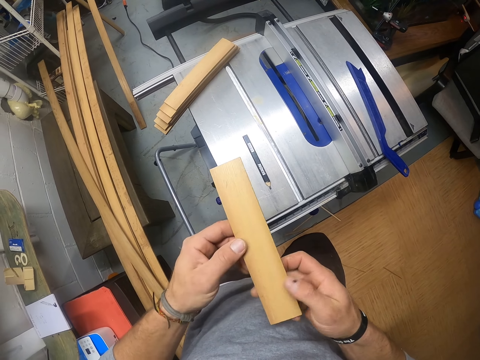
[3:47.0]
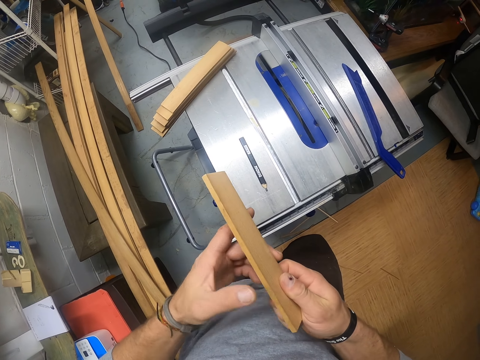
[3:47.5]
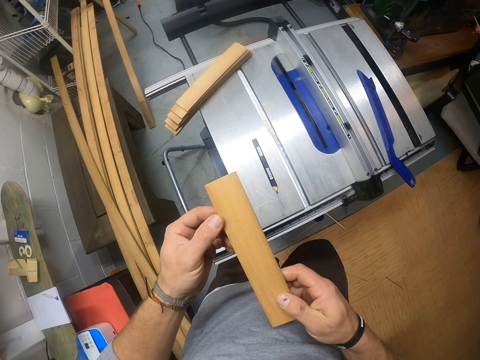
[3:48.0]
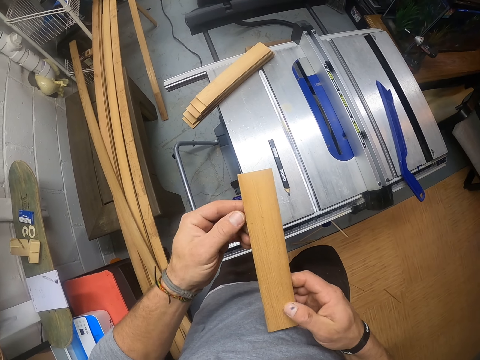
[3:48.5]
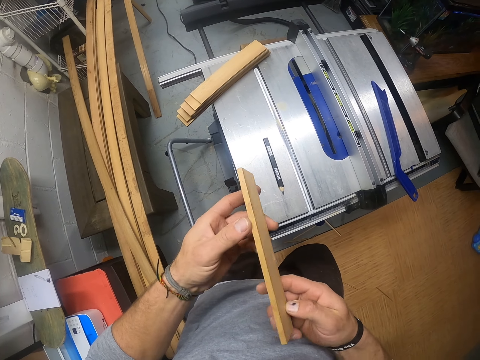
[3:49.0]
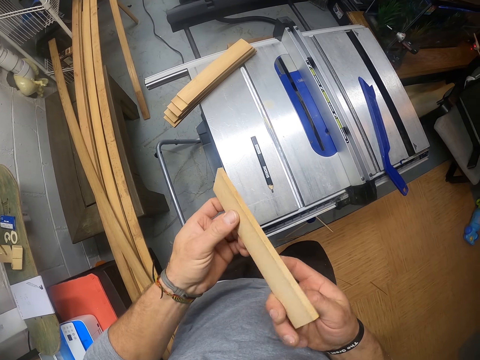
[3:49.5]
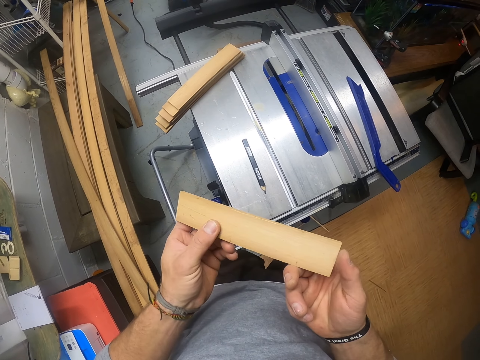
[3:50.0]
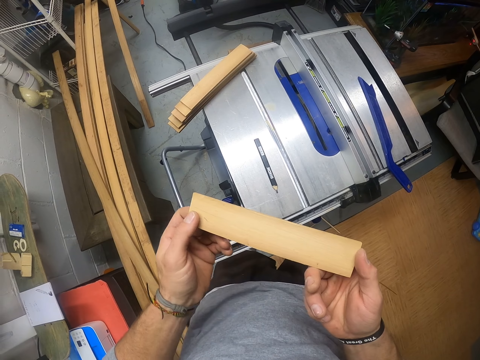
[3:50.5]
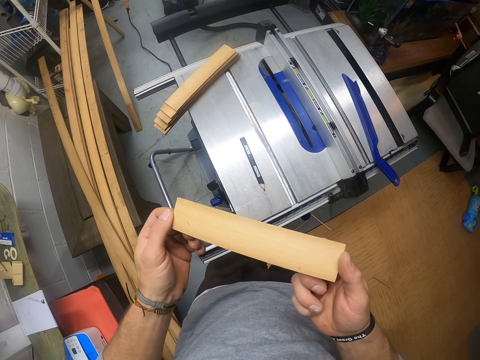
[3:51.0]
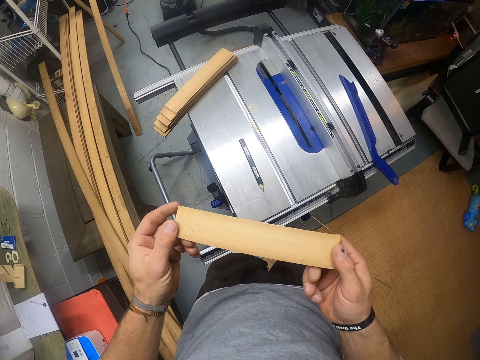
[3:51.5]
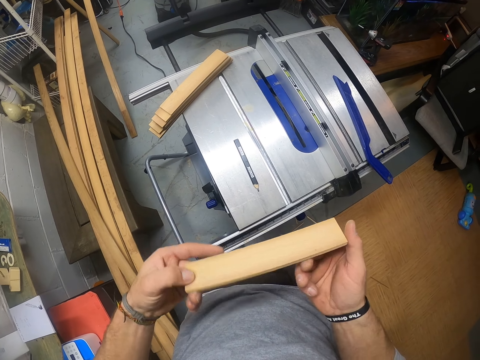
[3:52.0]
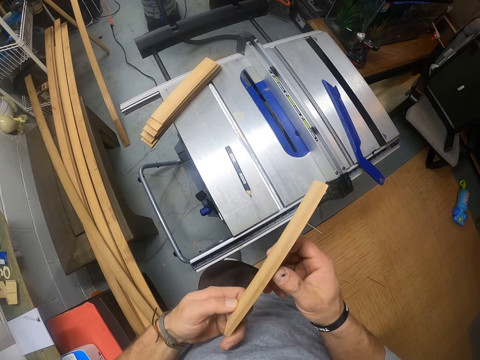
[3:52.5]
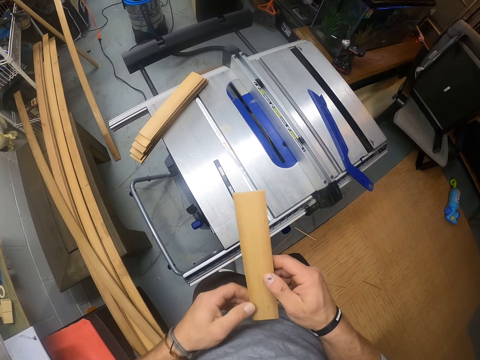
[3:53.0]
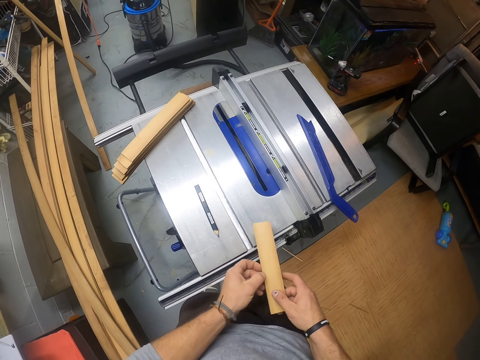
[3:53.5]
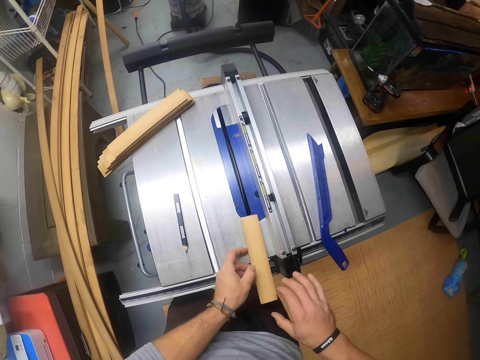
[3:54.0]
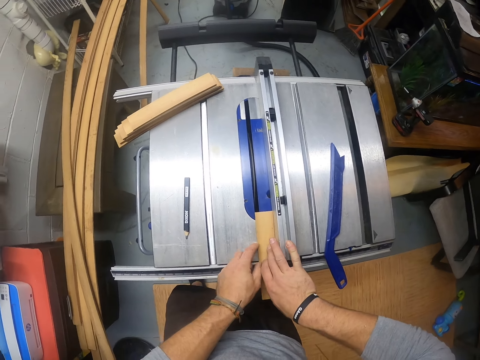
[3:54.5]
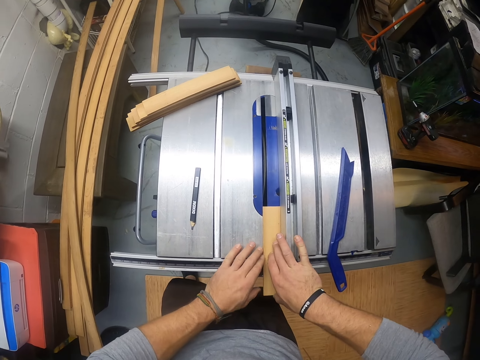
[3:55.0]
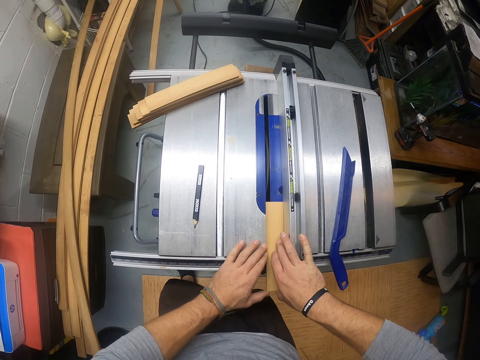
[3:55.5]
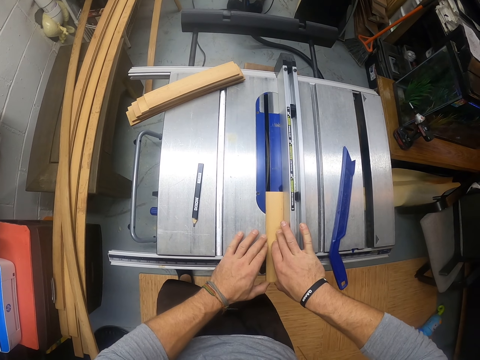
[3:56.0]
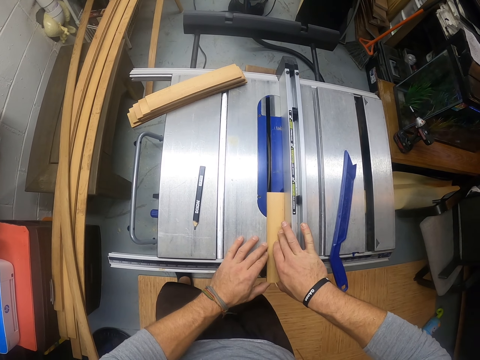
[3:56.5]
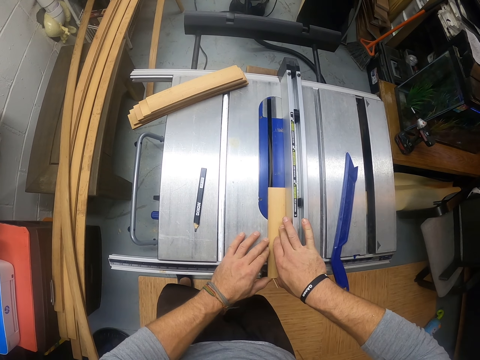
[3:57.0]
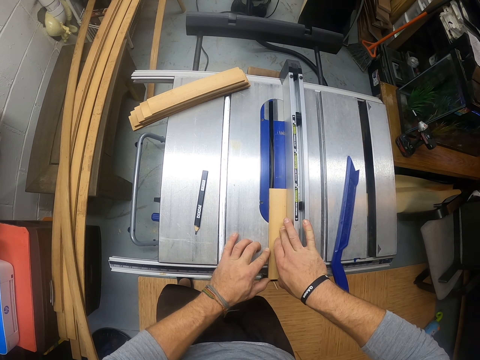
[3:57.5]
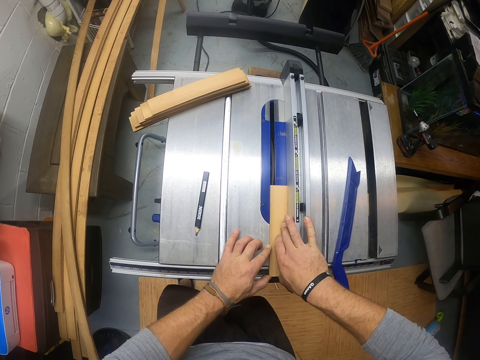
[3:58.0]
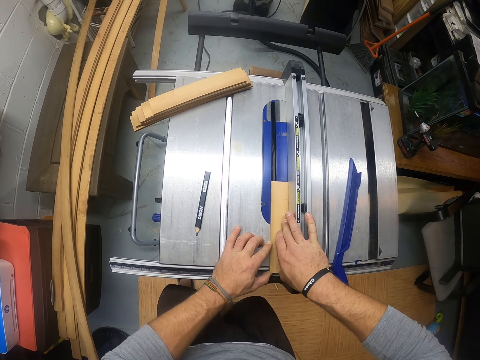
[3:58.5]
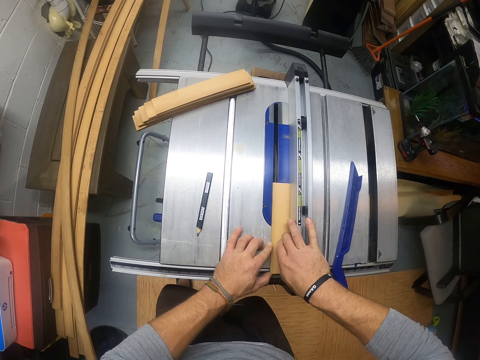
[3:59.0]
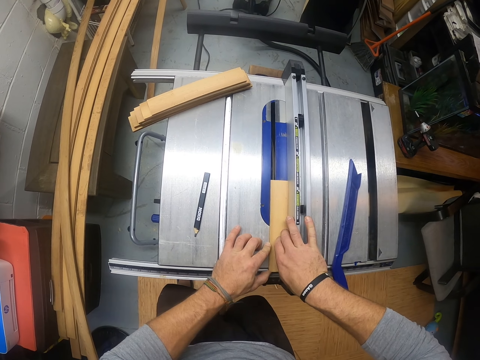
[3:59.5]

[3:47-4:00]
The camera wearer places the plank on the table saw with both hands. He slices a piece of wood with the machine.

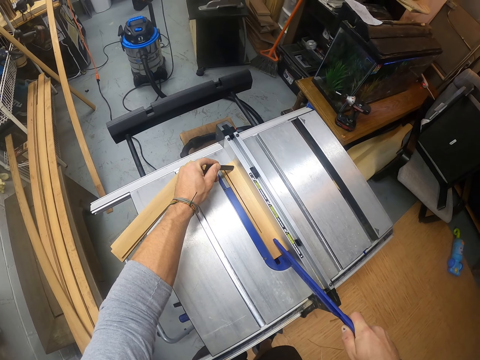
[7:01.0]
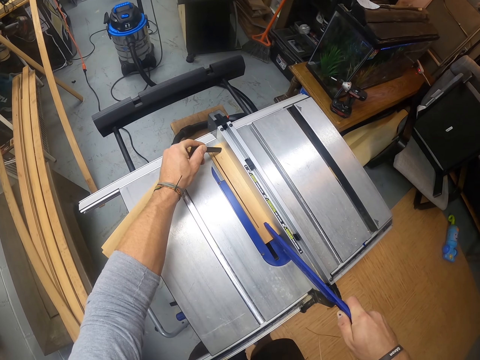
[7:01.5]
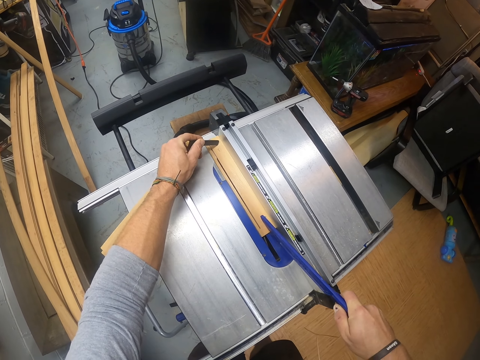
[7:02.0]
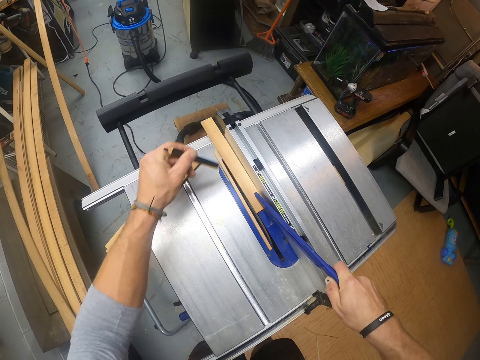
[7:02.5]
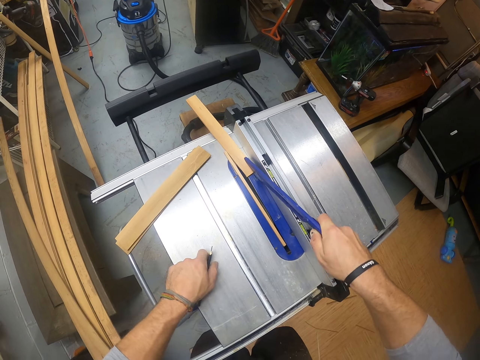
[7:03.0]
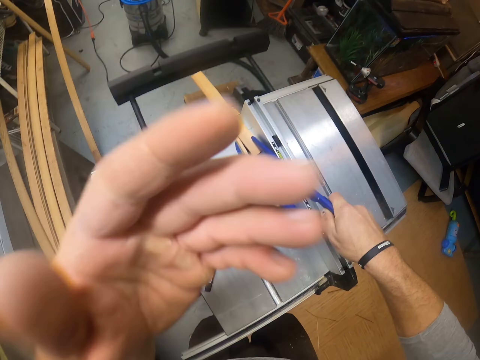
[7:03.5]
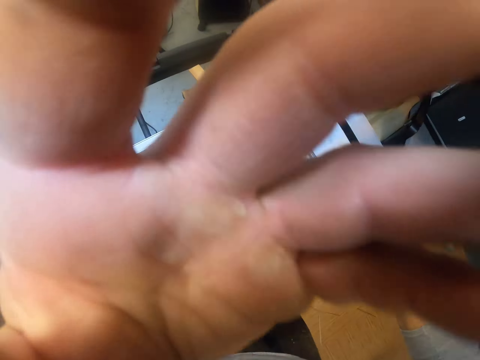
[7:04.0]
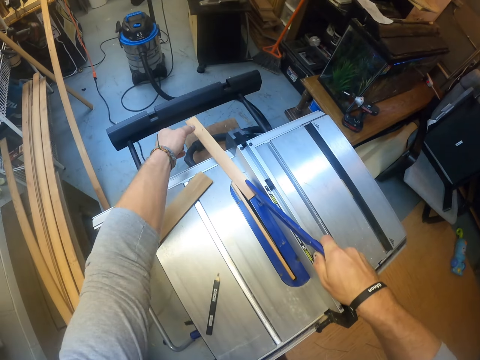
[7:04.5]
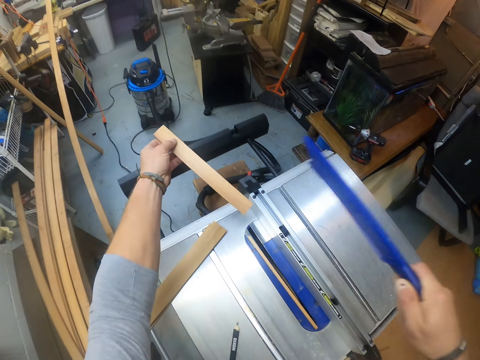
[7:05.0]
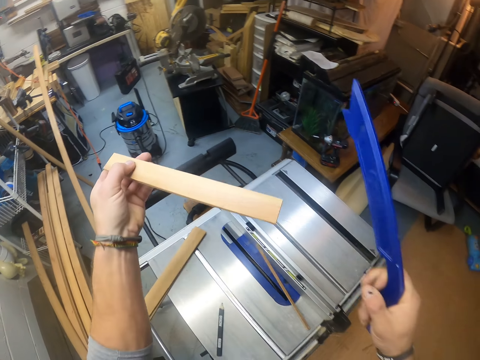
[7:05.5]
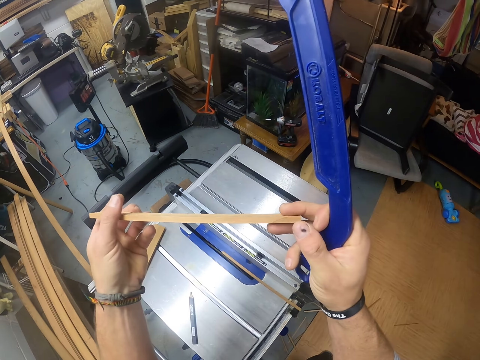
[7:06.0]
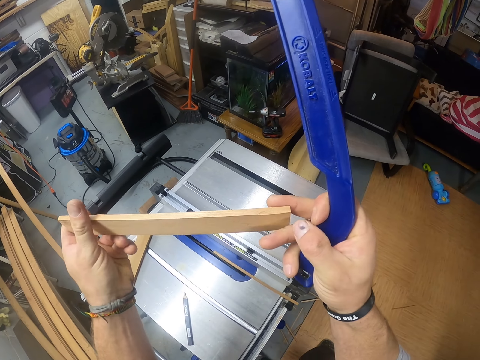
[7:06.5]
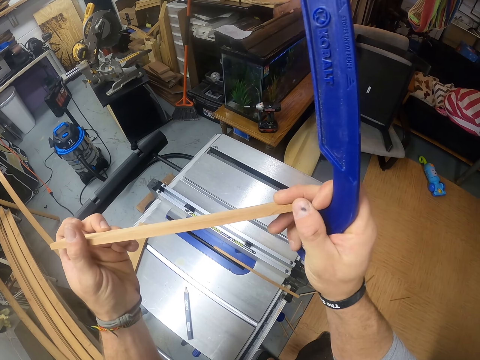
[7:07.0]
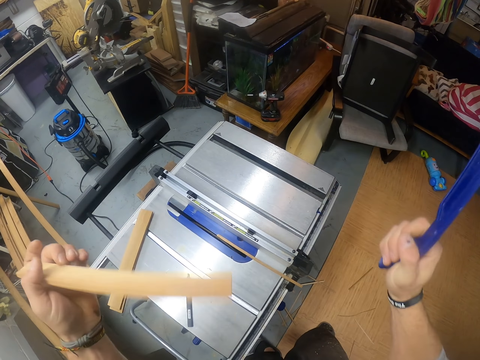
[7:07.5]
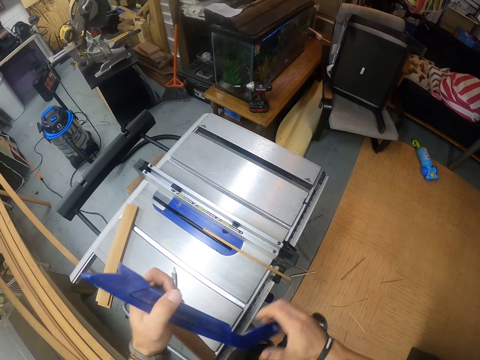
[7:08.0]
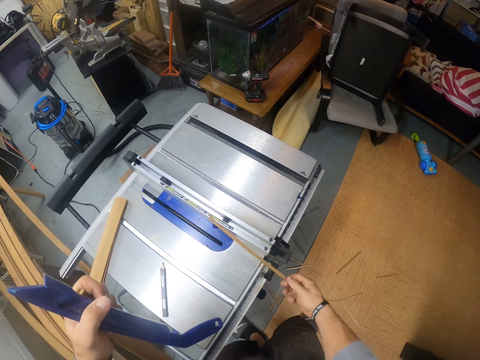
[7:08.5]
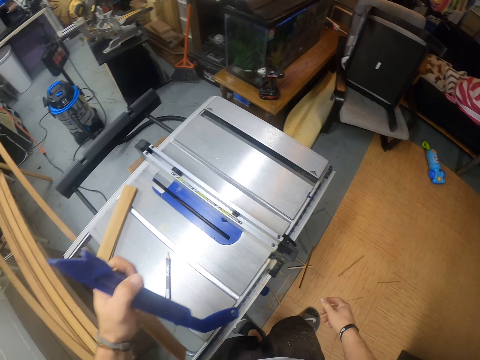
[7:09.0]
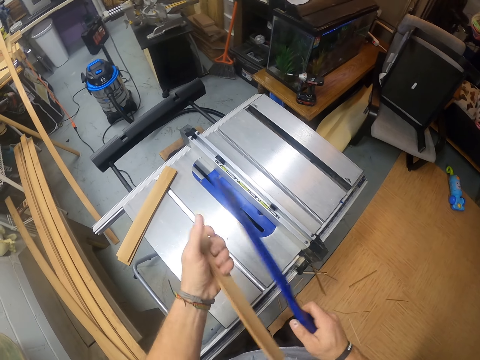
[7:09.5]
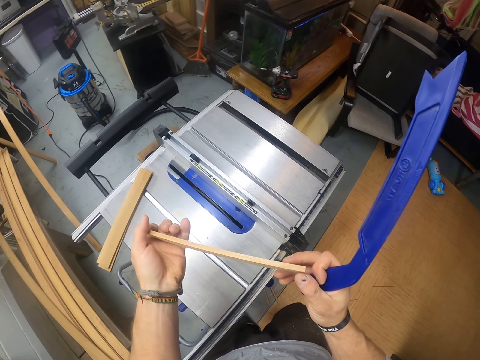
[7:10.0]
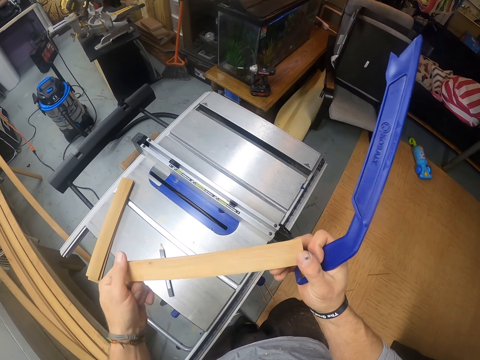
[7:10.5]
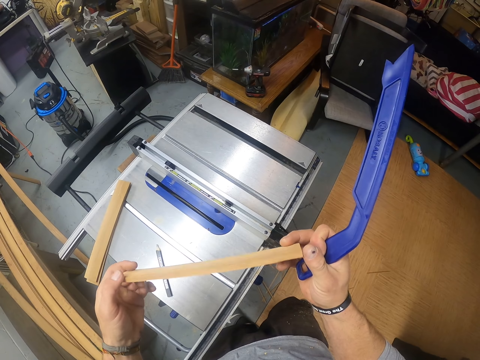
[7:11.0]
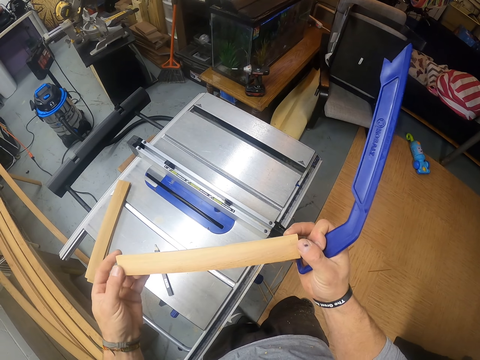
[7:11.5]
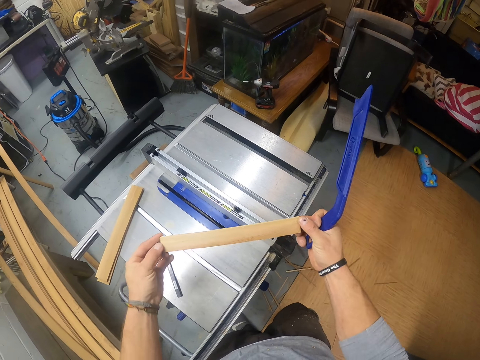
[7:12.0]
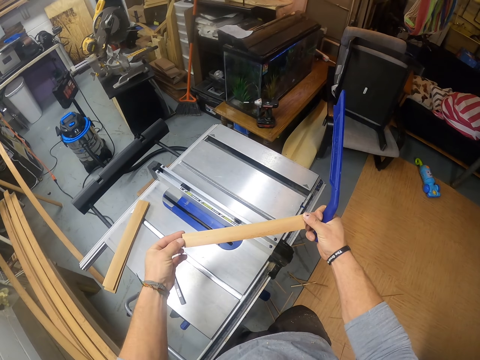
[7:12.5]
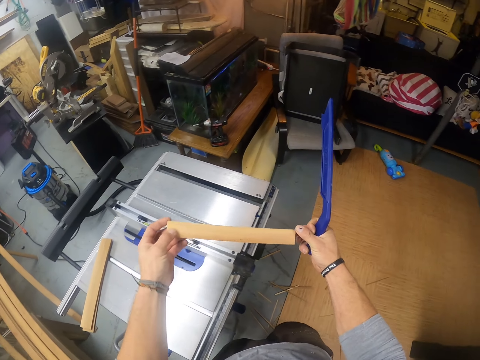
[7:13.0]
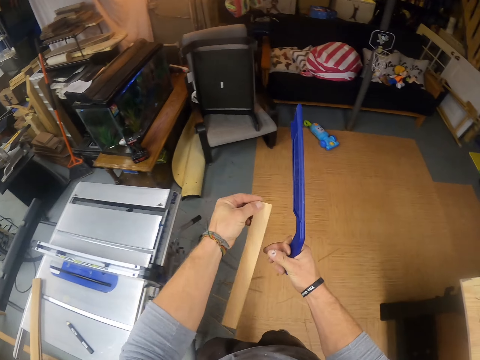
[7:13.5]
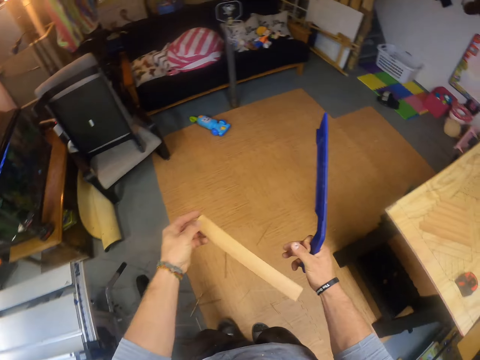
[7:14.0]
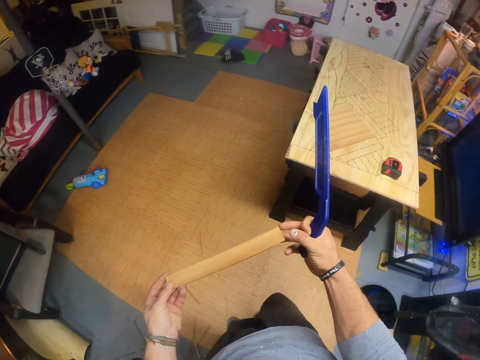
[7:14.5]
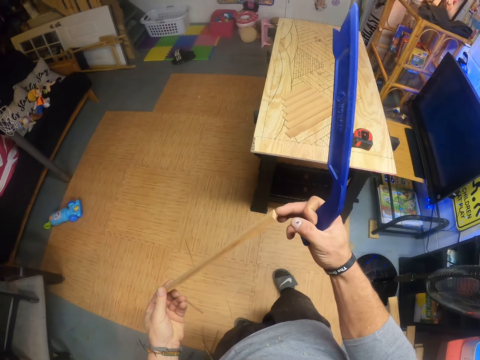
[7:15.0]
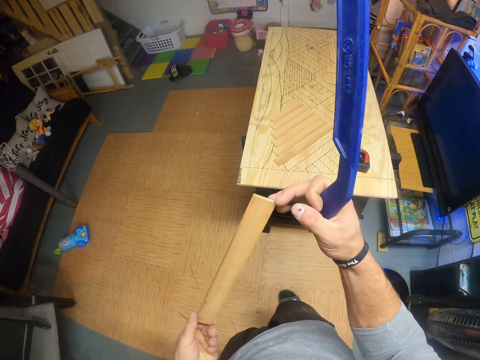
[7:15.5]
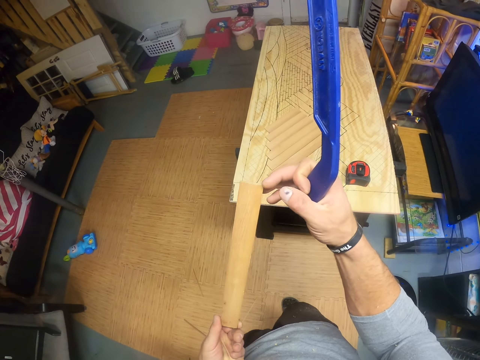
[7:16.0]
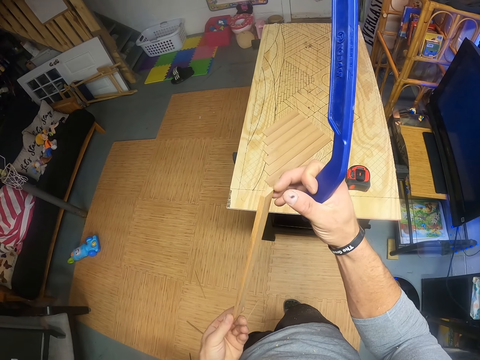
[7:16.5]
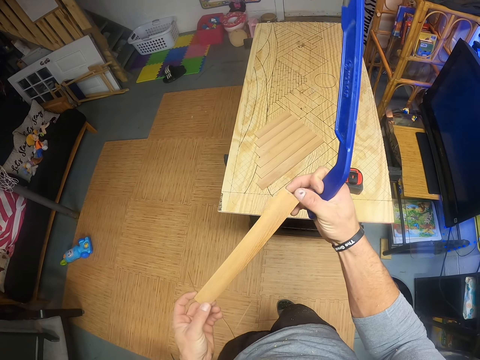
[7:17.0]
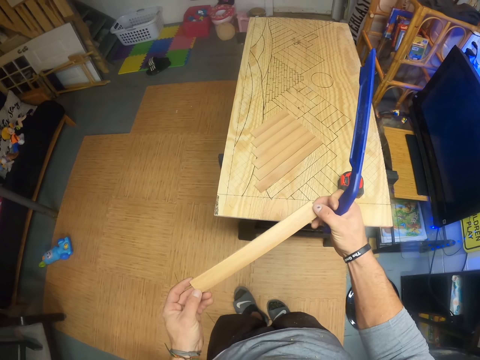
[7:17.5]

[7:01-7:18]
The camera wearer drops the pencil on the table saw with his left hand. He raises his left hand to his face. He adjusts the camera. He picks the piece of wood from the table saw with his left hand. He examines the piece of wood with both hands. He passes the push stick in his right hand into his left hand. He picks a piece of wood from the table saw with his right hand. He drops the piece of wood in his right hand on the floor. He passes the push stick in his left hand into his right hand. He examines the piece of wood with both hands. He turns right. He looks at the wood. He walks forward.
